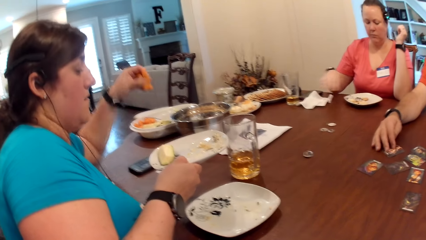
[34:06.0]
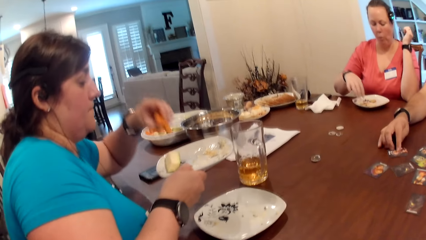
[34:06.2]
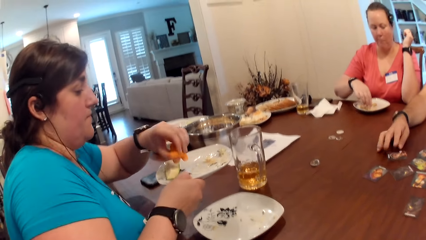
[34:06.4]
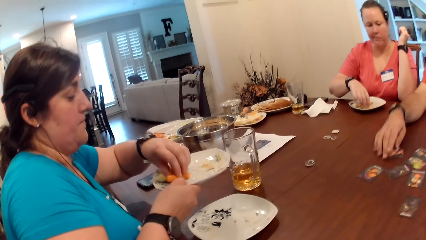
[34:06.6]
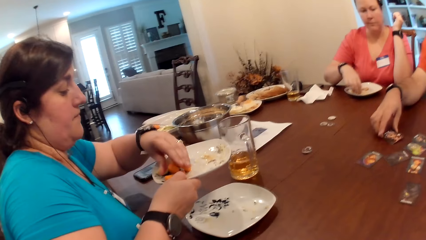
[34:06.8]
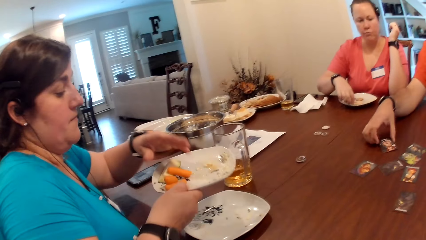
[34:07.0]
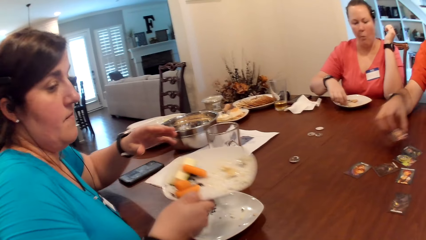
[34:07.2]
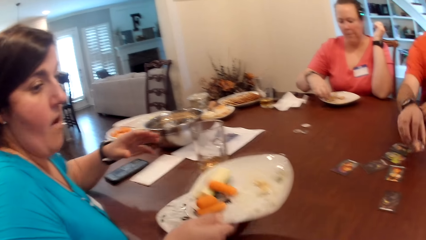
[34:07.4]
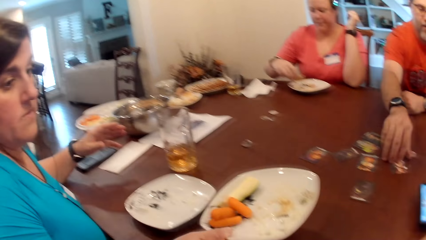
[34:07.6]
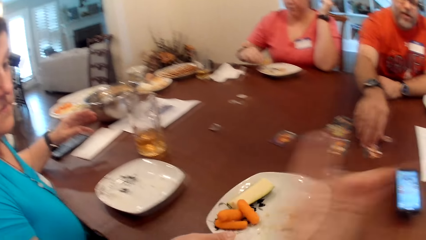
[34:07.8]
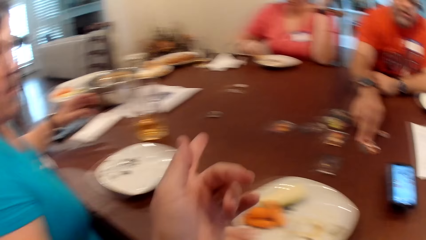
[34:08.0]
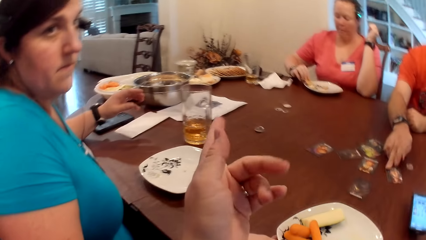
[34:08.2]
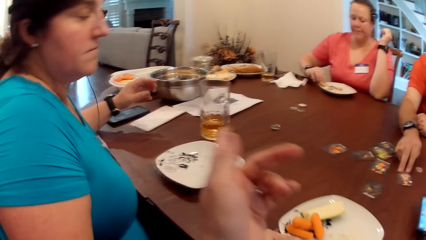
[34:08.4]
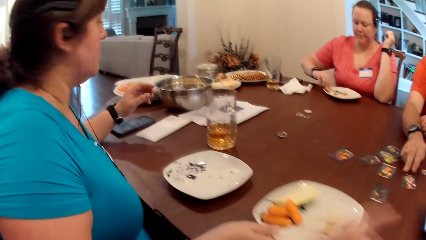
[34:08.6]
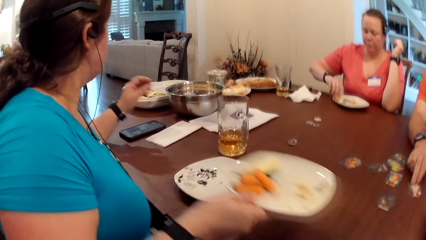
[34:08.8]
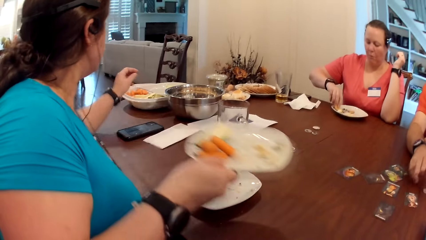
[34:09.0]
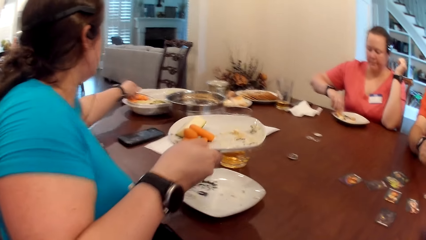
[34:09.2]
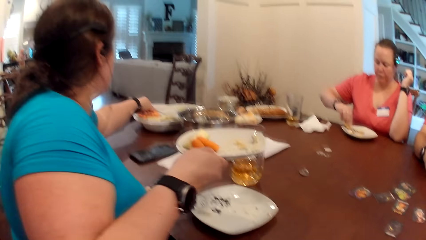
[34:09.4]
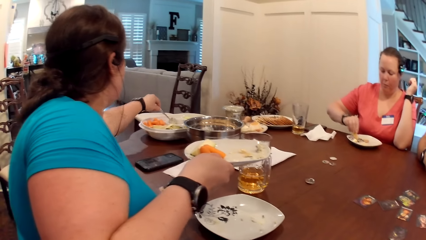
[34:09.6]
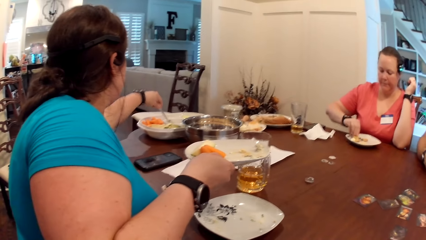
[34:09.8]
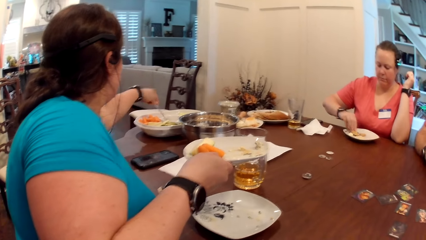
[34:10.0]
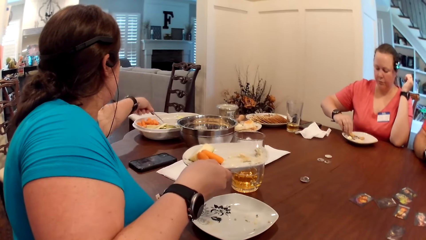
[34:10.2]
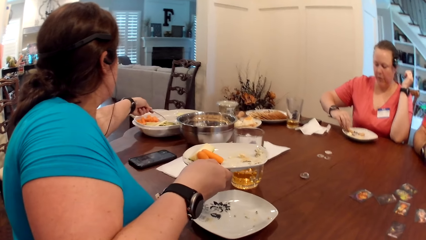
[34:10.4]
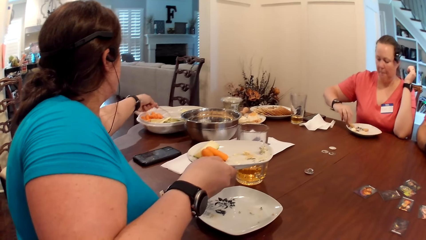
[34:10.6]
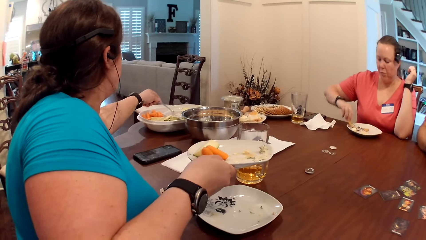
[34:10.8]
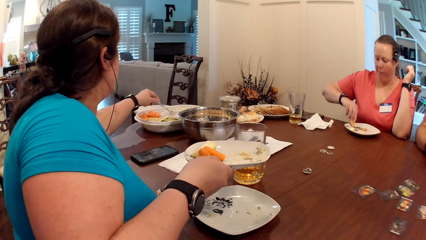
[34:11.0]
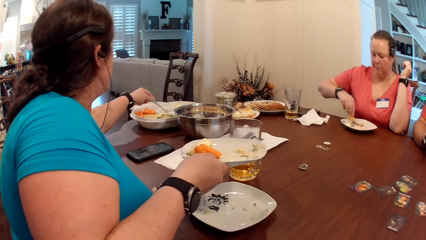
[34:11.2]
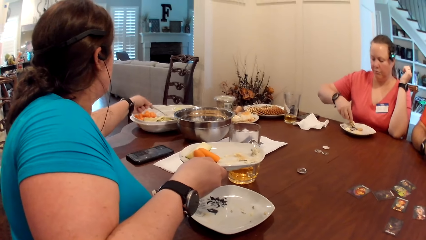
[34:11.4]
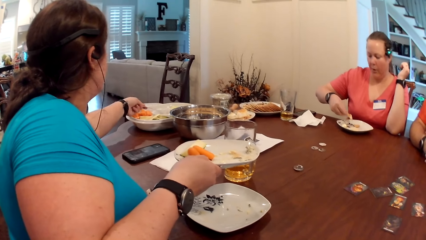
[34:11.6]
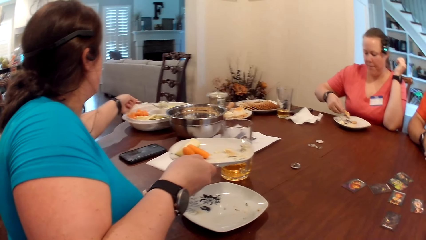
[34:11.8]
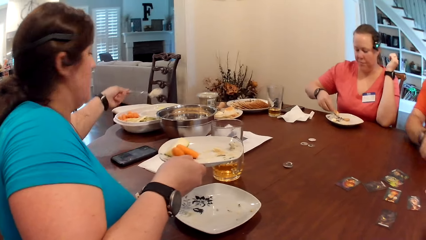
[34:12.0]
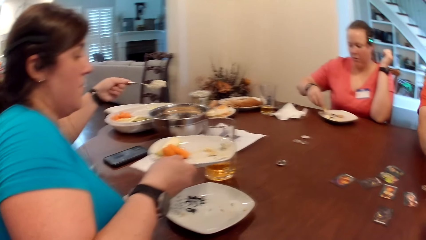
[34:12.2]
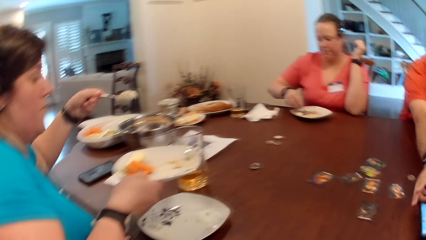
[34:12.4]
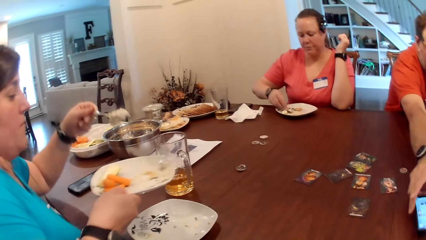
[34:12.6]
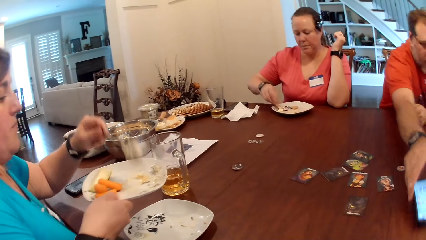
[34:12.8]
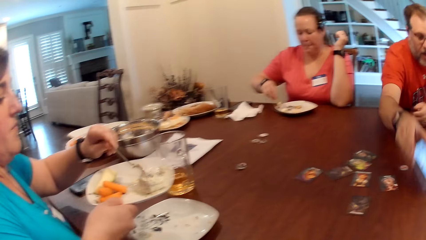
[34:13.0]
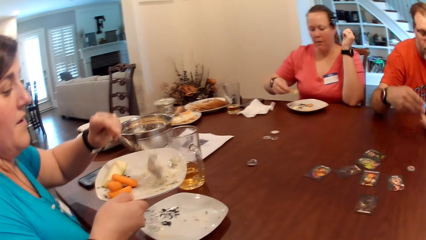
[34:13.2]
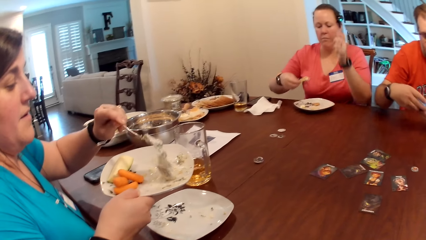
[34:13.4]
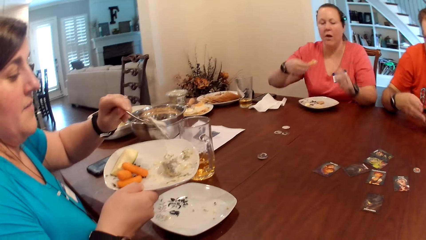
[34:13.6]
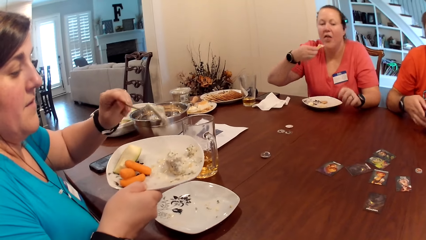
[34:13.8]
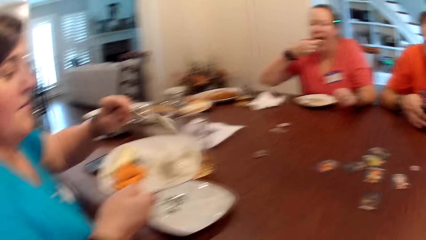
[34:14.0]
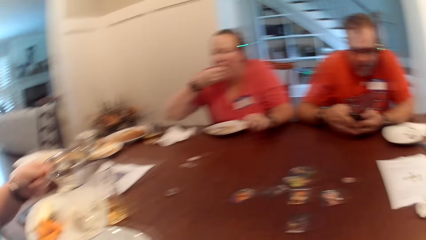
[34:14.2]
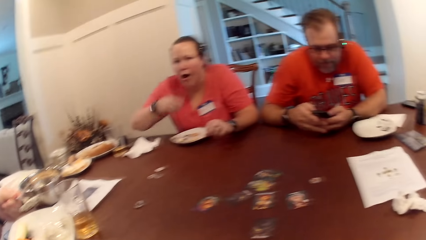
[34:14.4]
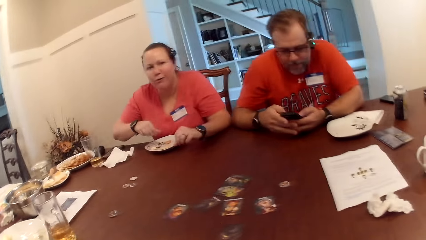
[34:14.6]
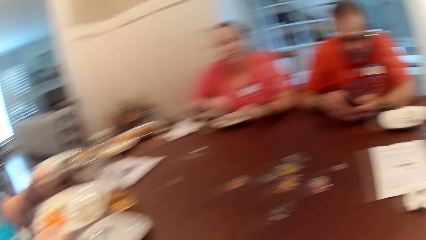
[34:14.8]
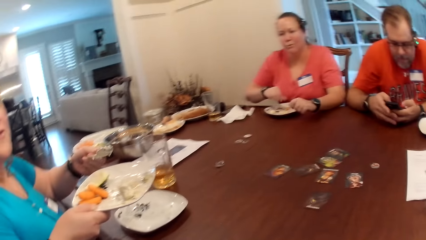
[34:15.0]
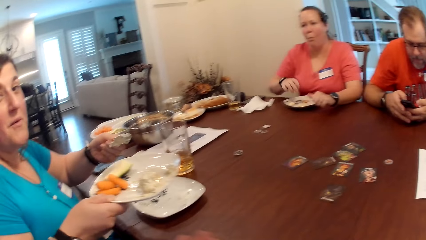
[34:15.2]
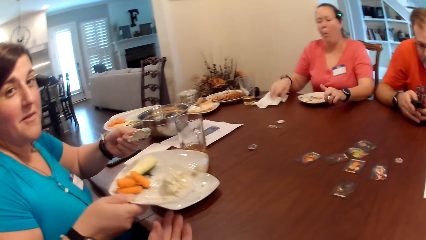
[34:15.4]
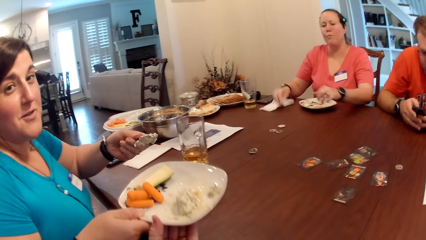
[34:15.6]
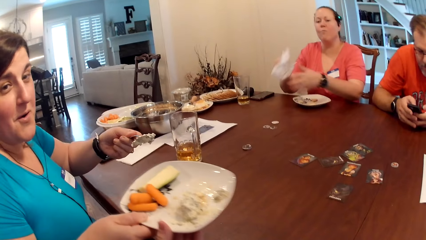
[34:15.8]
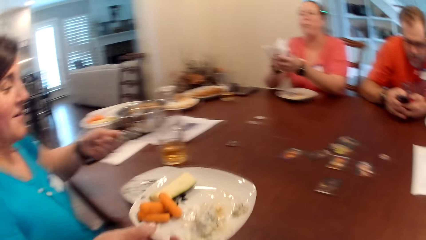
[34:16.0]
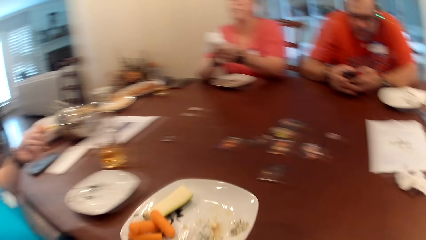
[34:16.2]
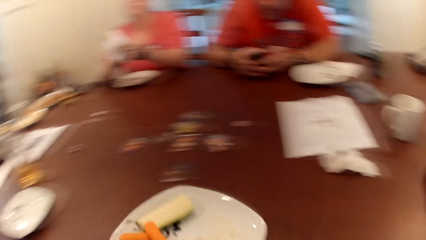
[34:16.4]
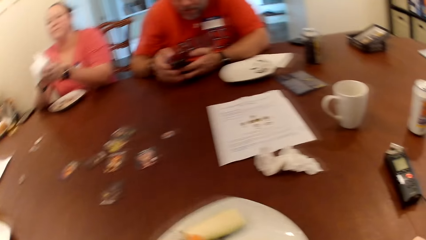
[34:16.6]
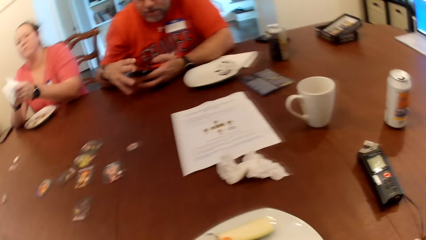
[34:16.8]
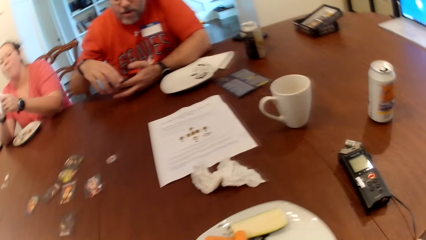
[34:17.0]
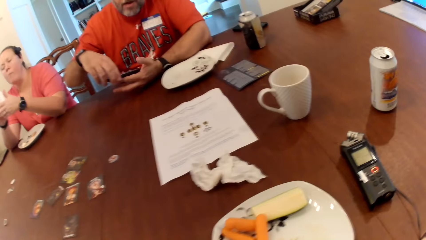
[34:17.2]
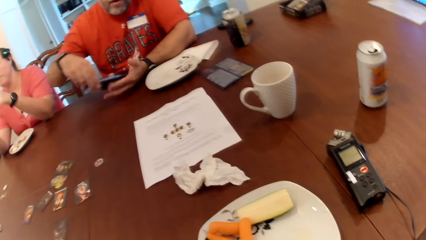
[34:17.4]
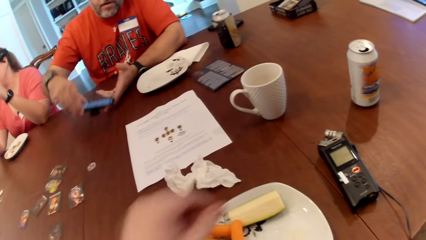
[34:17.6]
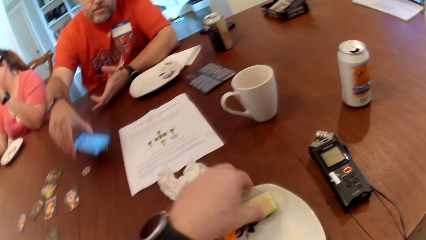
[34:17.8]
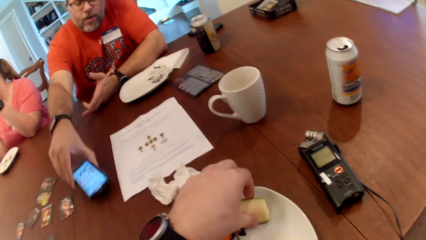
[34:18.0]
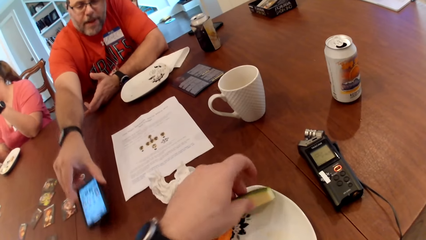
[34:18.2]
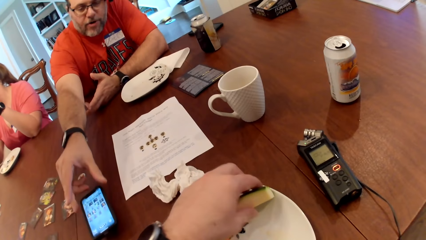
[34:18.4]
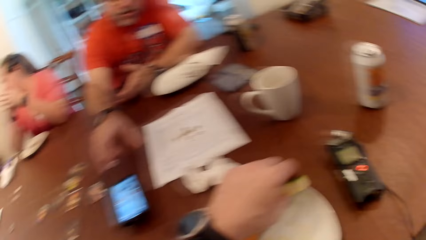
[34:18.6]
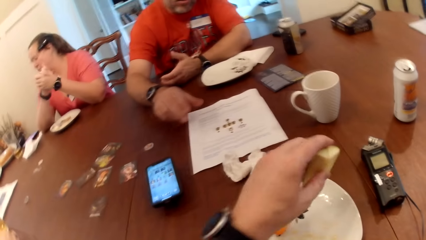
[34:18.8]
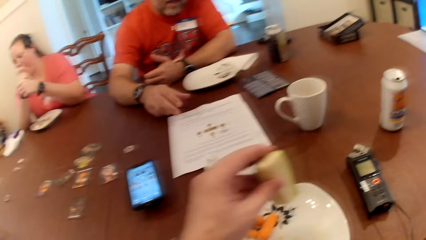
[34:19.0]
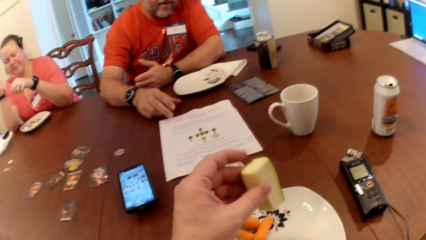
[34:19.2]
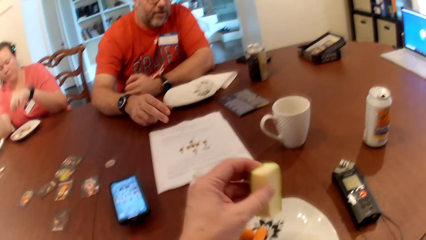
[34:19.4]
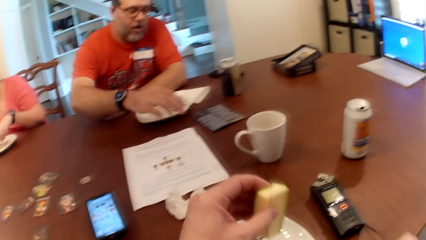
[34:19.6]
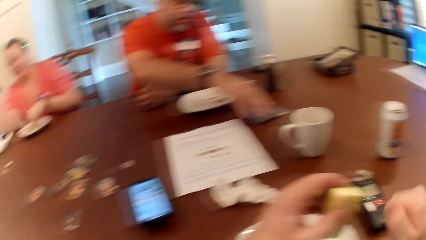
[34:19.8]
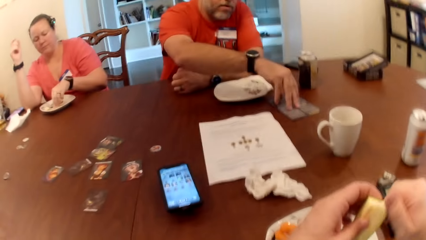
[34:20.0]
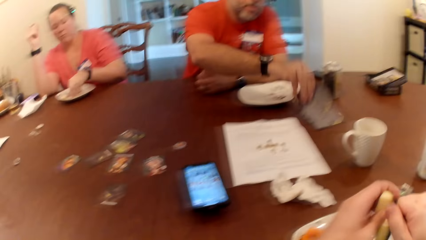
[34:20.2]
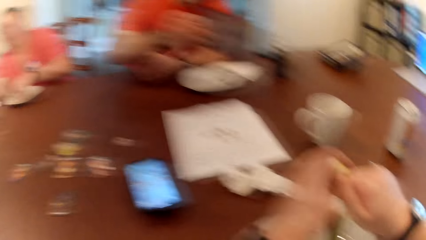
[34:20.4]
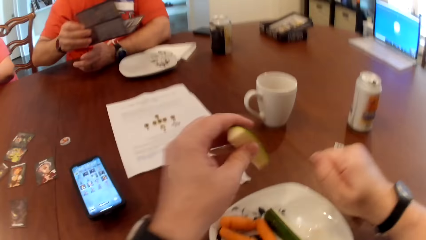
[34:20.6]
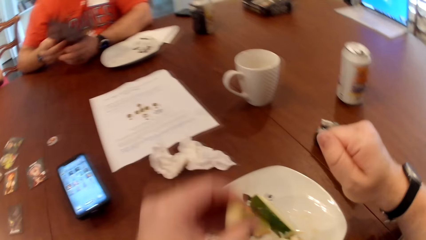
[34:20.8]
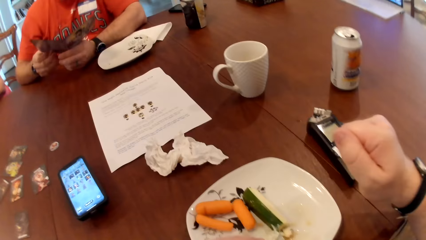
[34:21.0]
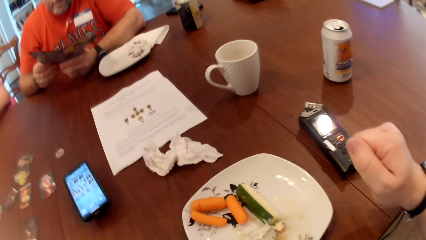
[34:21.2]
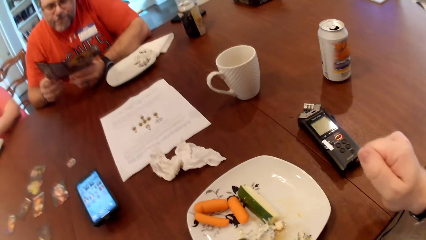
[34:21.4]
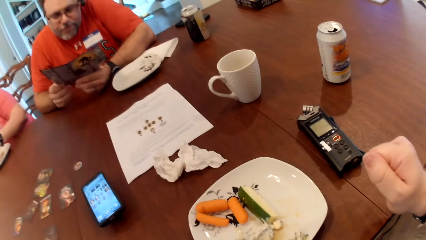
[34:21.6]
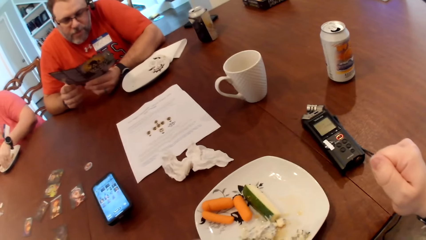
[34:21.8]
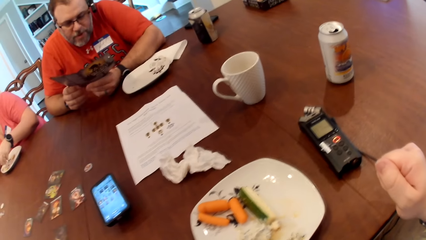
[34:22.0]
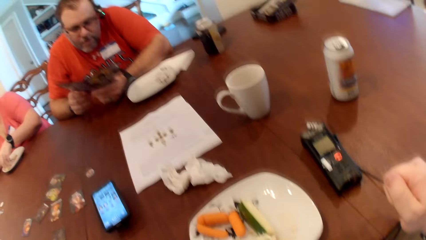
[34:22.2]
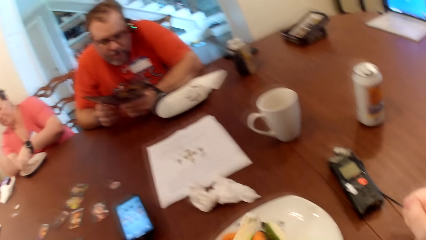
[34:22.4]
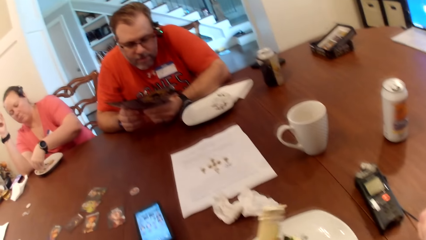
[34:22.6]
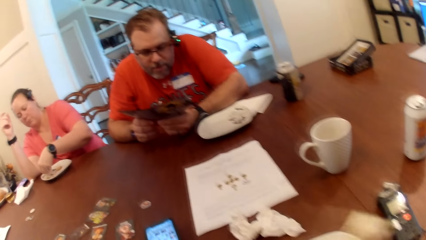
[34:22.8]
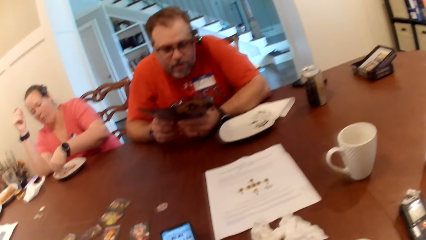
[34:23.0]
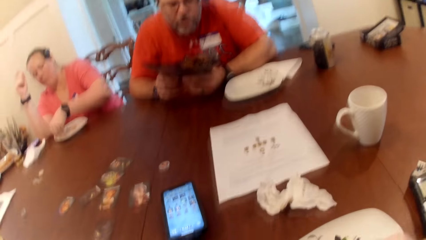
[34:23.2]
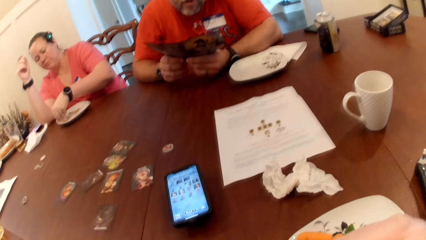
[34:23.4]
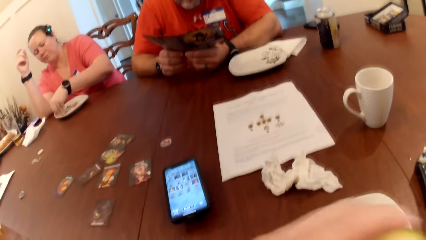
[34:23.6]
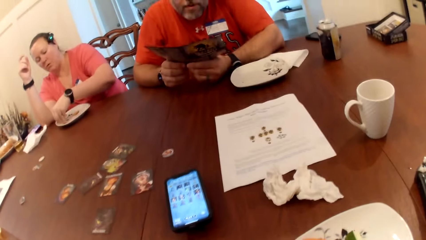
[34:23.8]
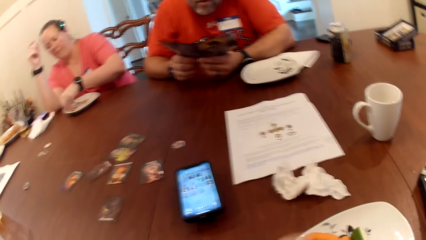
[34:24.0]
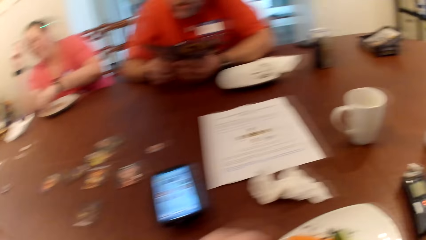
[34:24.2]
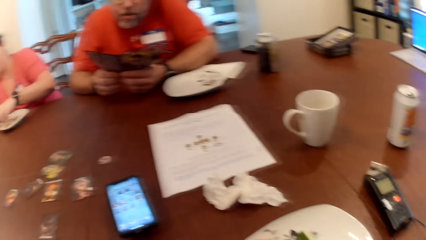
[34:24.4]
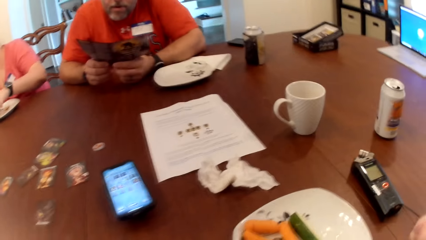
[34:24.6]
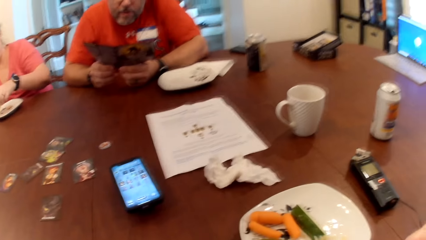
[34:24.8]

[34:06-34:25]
A woman picks up some carrots from the plate on the table with her left hand and drops the carrot on the plate with her left hand. Another woman picks up a piece of carrot from the plate on the table with her right hand. The first woman drops the plate on the table with her right hand. A man picks up the card on the table with his right hand. The first woman picks up the plate from the table with her right hand, picks up a spoon in the plate on the table with her left hand, serves salad from the plate with her left hand, and puts the salad in the plate on the table with the spoon in her left hand. The man picks up the phone from the table with his right hand. The other woman eats carrot from the plate on the table with her right hand. The man operates the phone with both hands. The other woman picks up the piece of kitchen roll from the table with her right hand and wipes both hands with the piece of kitchen roll. The first woman drops the plate on the table with her right hand. The camera wearer takes the plate from the first woman and puts the plate on the table. The man drops the phone on the table with his right hand. The camera wearer picks up the piece of cucumber from the plate on the table with his left hand. The man picks up a paper from the table with his right hand. The camera wearer separates the cucumber with his hands. The other woman picks up the piece of cucumber from the plate on the table with her left hand.
